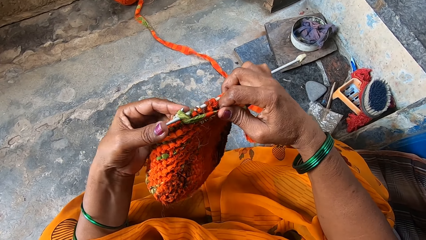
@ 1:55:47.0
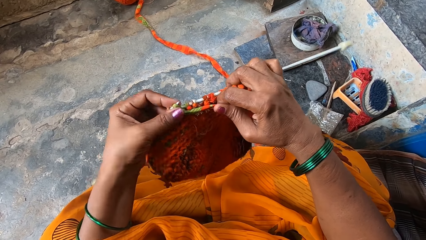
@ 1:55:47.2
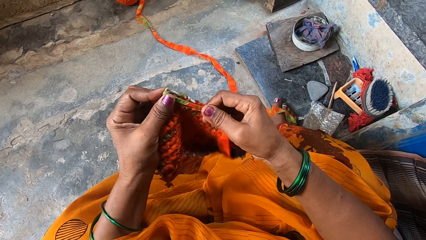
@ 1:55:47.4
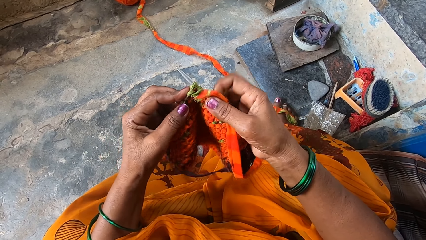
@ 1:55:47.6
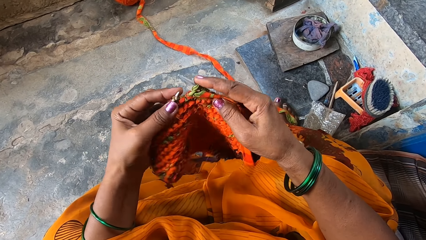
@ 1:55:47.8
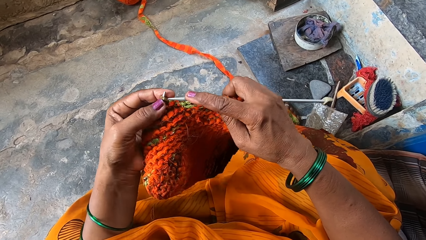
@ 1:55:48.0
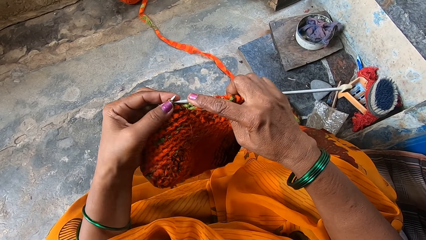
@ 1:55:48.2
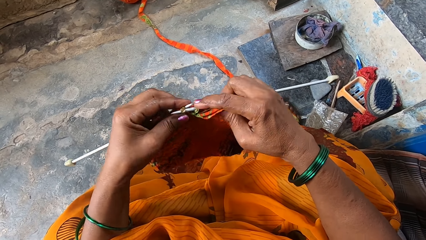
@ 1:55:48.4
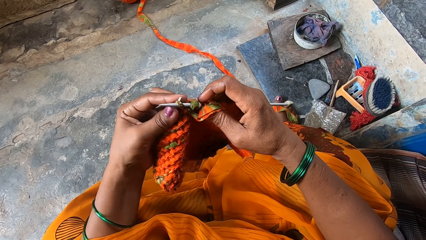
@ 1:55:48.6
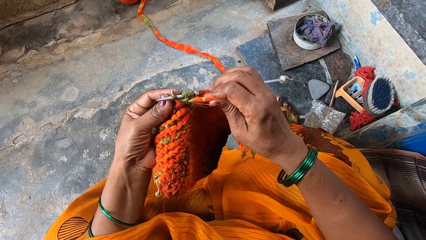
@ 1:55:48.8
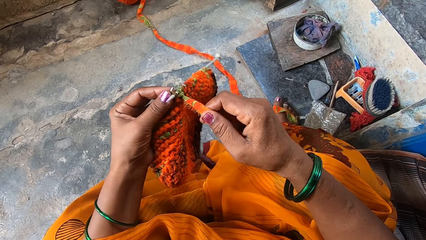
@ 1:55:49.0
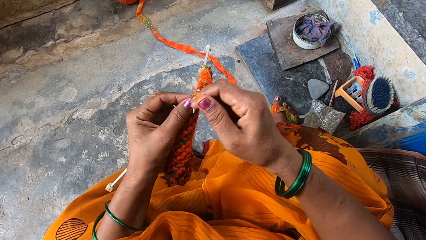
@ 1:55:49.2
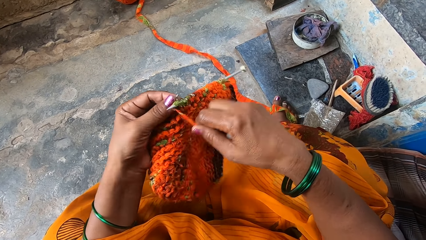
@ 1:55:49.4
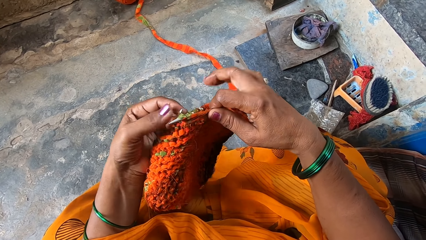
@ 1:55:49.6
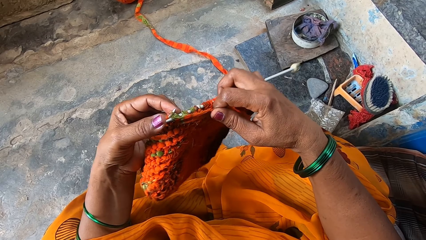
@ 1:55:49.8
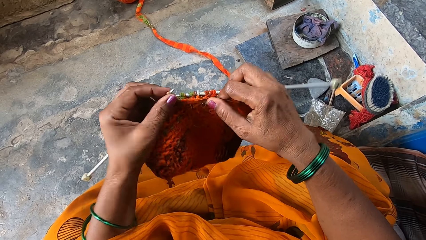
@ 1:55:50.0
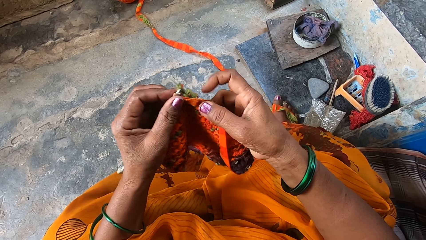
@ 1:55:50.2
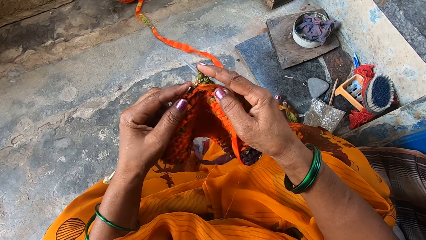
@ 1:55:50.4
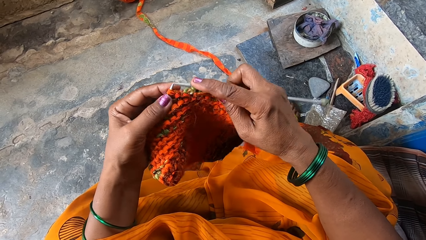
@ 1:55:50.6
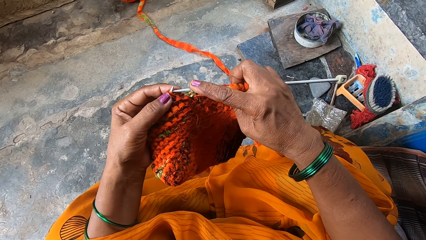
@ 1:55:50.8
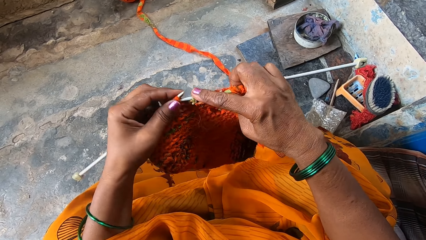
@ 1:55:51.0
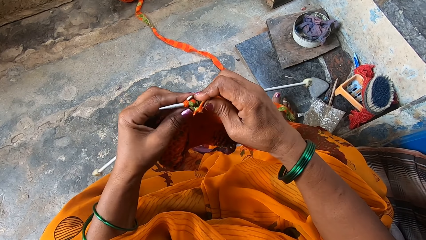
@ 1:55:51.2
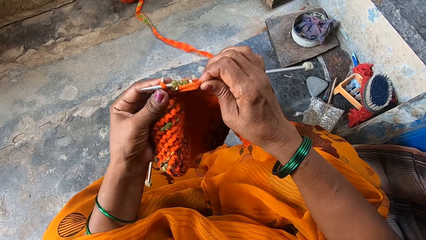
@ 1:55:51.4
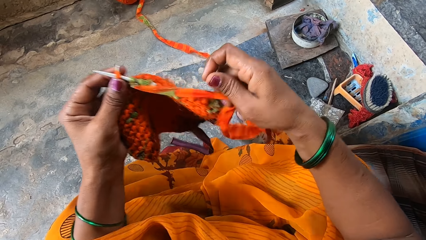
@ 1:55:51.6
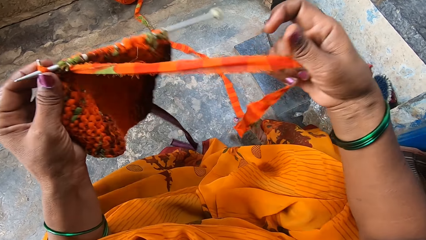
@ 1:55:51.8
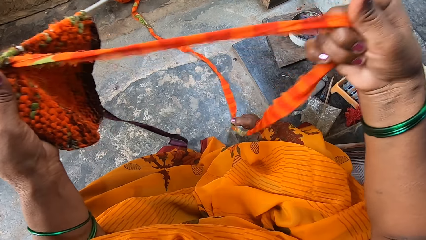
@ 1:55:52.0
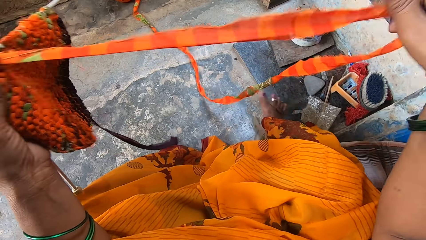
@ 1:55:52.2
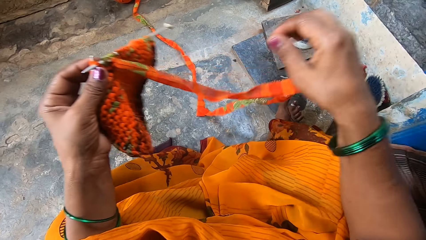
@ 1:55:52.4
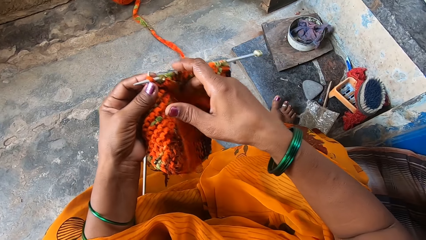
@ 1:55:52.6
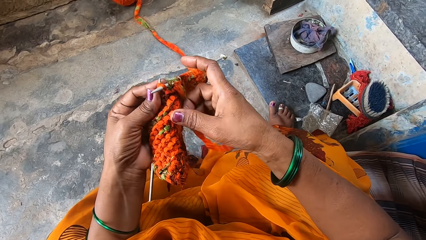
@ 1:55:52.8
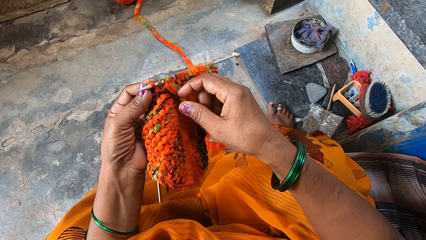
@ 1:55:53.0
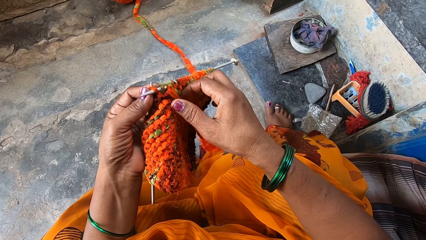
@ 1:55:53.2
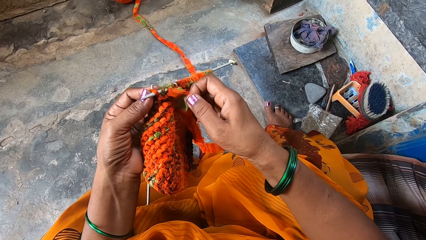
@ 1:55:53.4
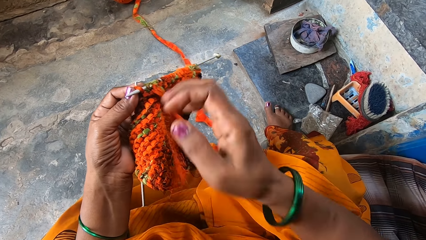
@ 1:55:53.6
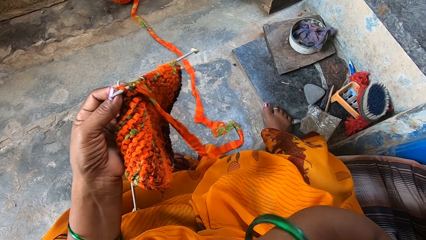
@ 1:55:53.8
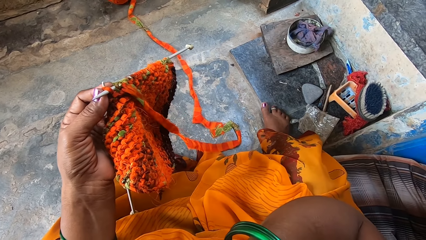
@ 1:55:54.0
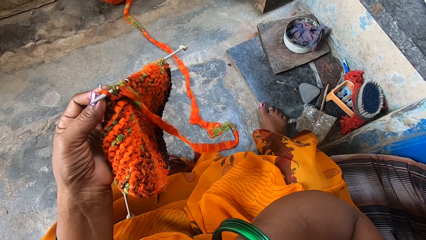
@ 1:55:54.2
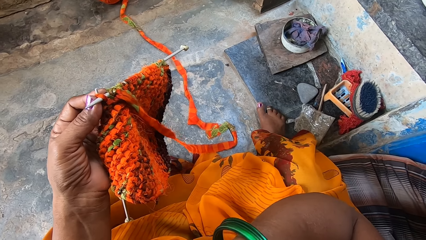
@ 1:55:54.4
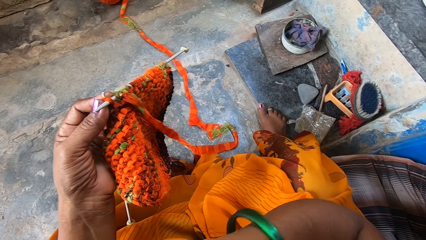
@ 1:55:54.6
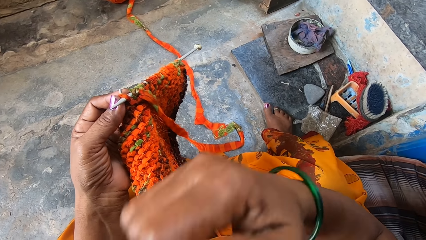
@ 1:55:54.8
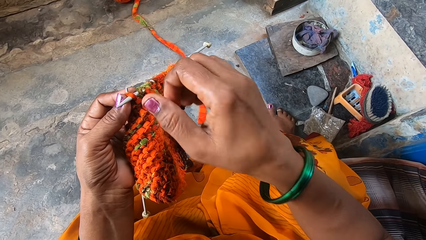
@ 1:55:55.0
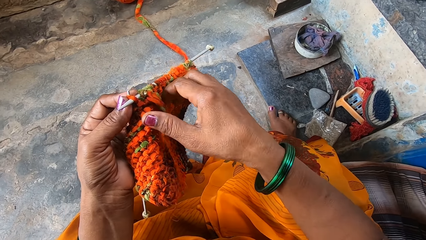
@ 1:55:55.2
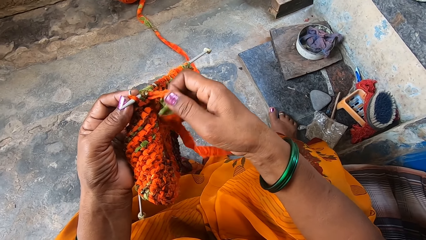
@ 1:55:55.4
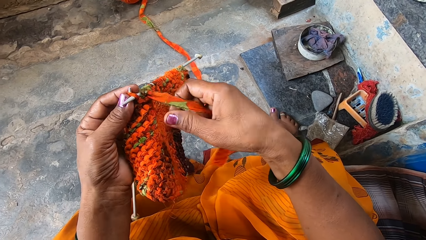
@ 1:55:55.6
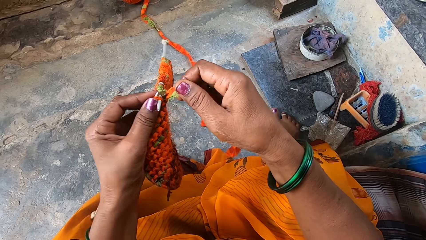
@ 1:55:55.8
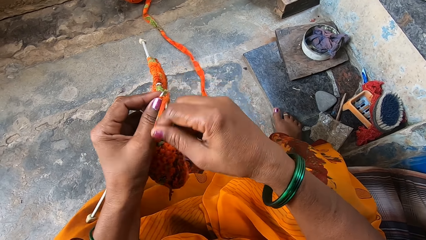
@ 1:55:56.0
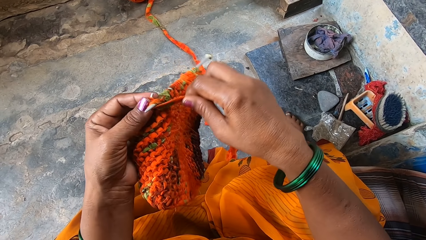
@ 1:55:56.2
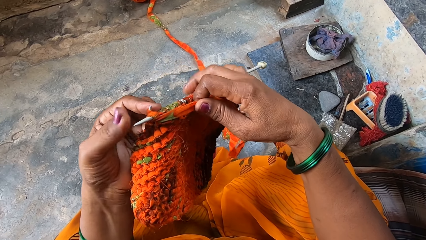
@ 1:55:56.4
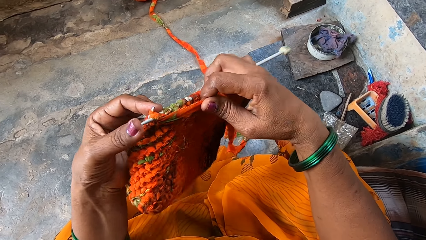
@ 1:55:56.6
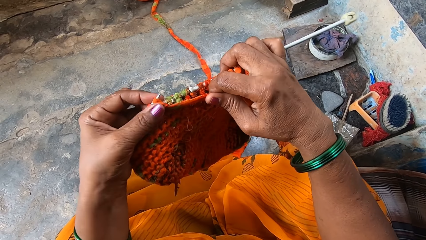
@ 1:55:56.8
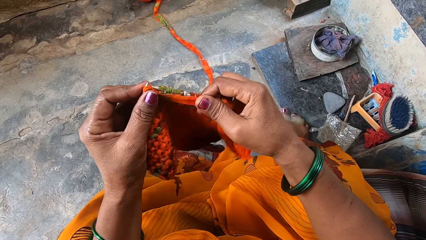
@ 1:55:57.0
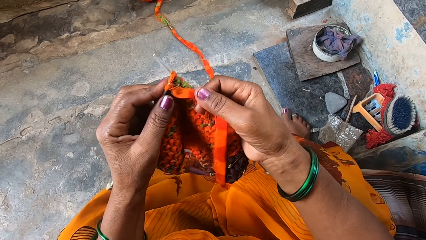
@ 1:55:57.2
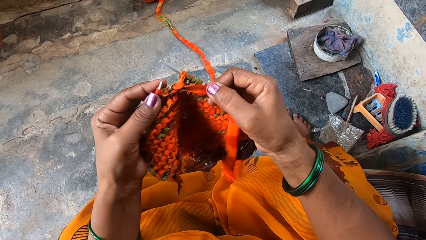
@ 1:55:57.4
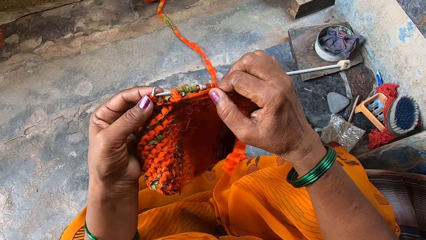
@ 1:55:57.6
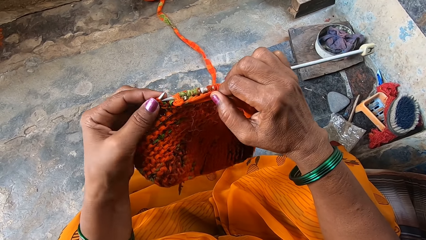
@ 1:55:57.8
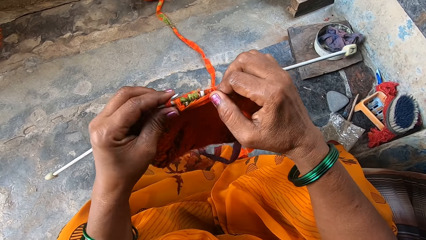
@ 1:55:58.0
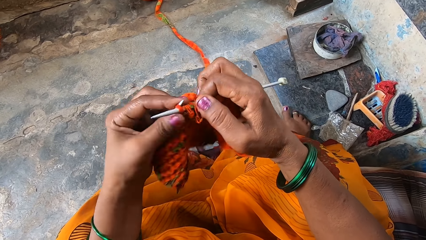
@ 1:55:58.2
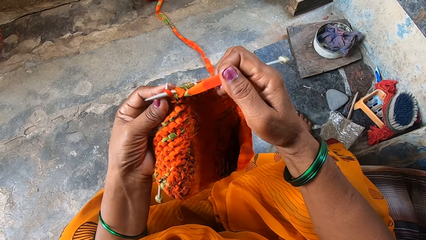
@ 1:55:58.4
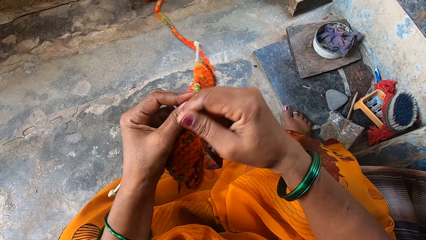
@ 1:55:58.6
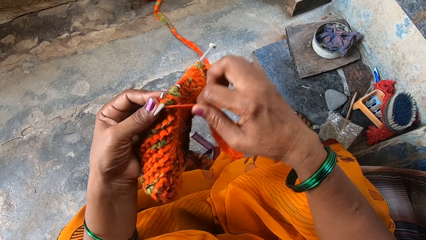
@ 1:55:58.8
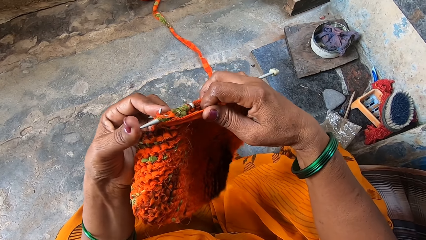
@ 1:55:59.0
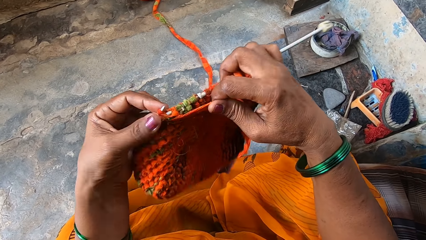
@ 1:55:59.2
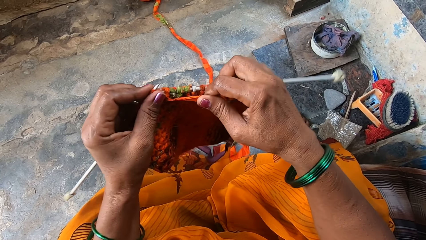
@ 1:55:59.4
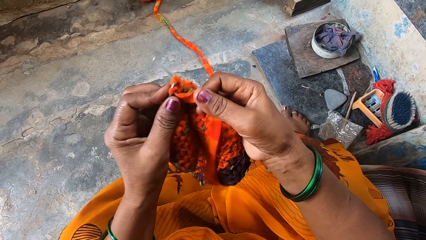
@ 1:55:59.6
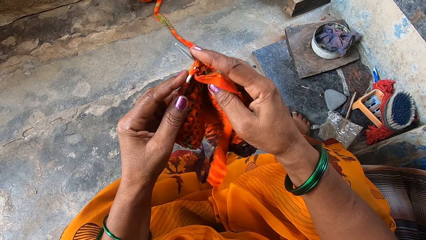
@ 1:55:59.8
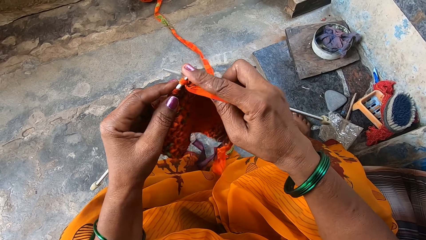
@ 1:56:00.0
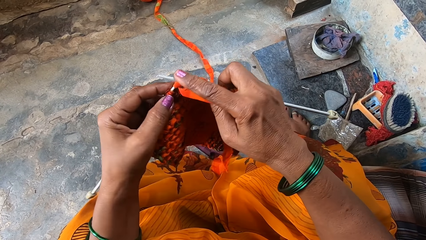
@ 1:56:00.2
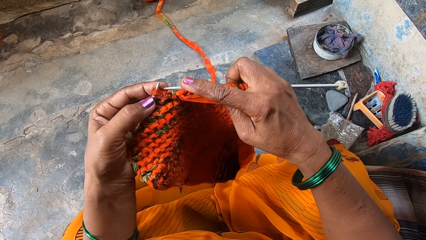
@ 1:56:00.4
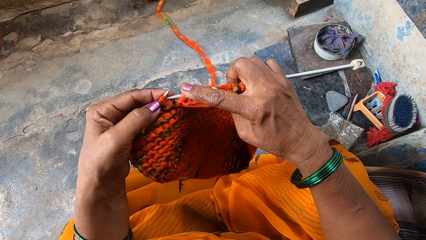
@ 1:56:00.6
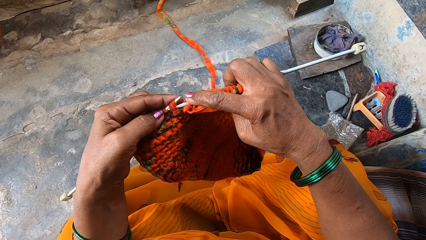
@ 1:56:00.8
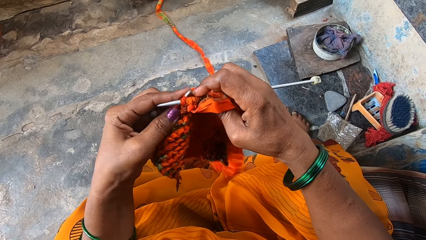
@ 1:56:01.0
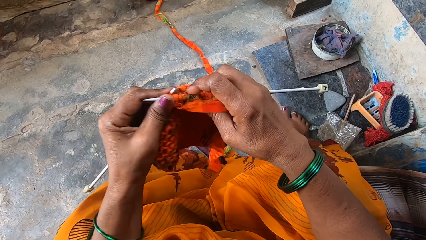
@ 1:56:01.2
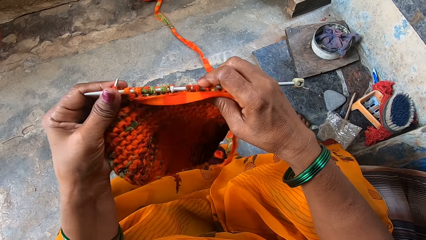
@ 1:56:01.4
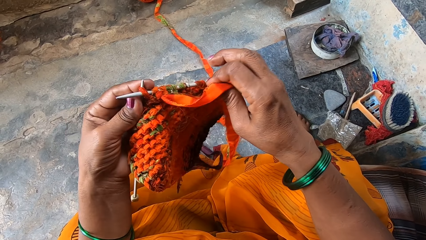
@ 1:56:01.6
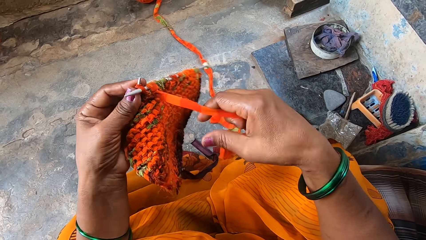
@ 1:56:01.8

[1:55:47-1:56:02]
The camera wearer straightens the thread. She touches her face again. She continues knitting with the yarn.
